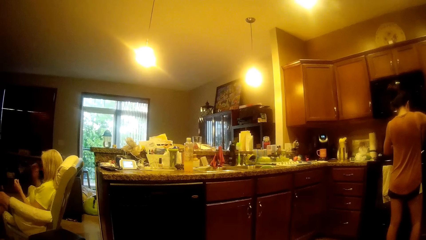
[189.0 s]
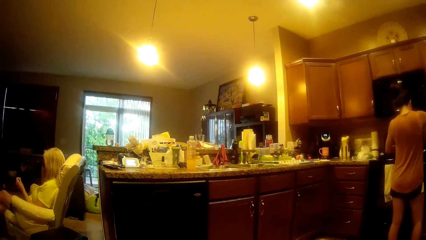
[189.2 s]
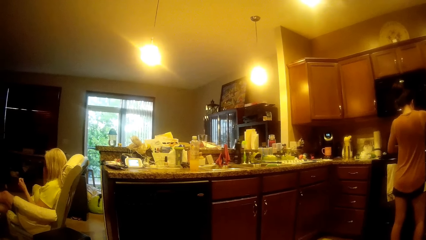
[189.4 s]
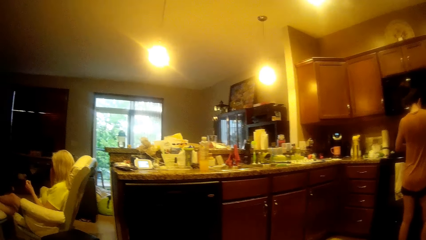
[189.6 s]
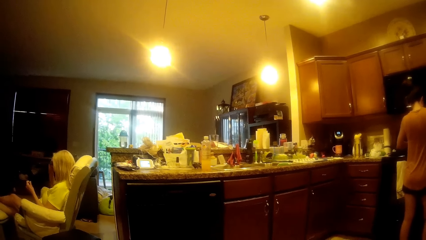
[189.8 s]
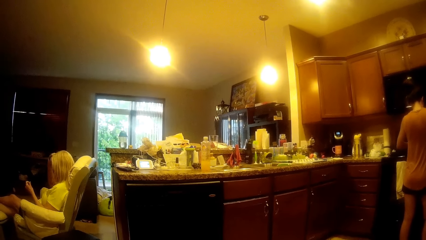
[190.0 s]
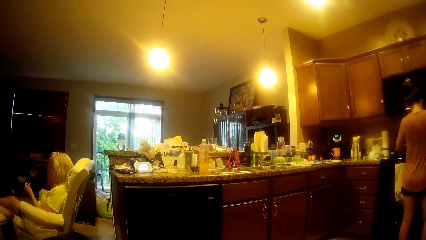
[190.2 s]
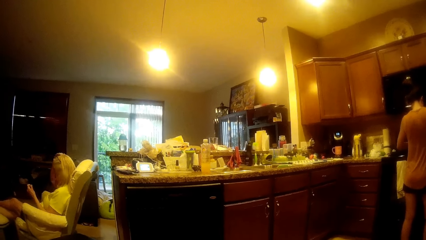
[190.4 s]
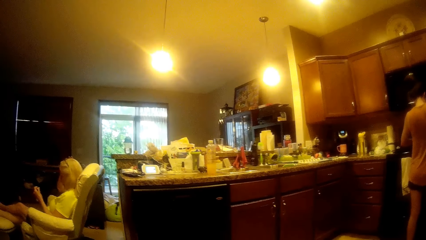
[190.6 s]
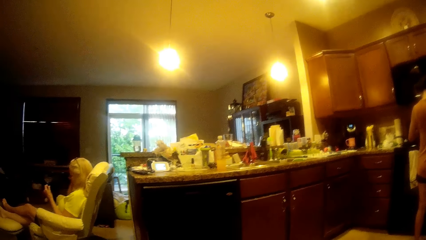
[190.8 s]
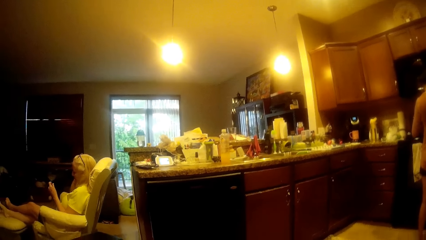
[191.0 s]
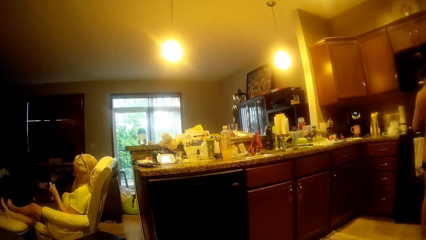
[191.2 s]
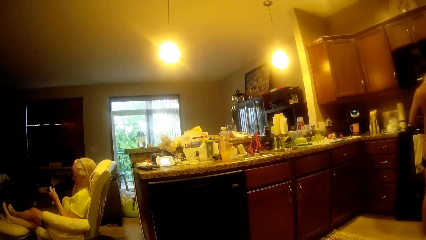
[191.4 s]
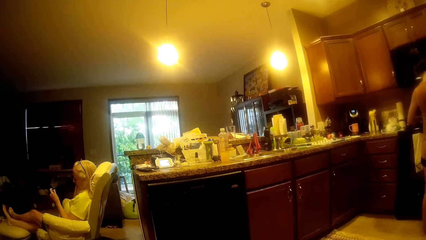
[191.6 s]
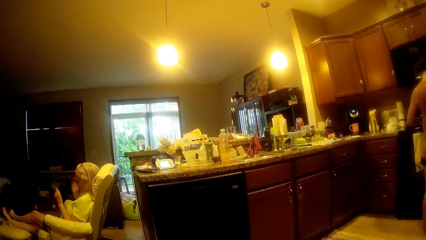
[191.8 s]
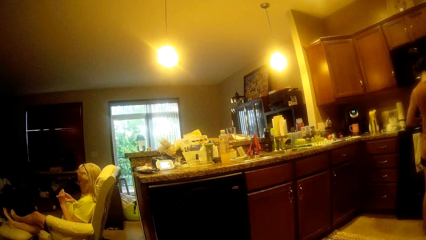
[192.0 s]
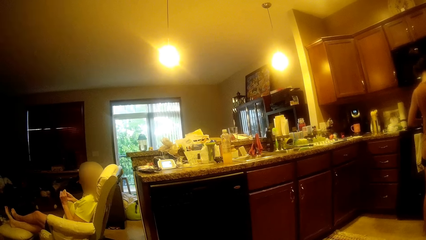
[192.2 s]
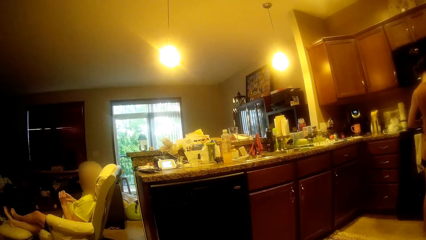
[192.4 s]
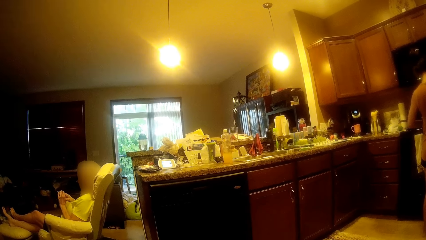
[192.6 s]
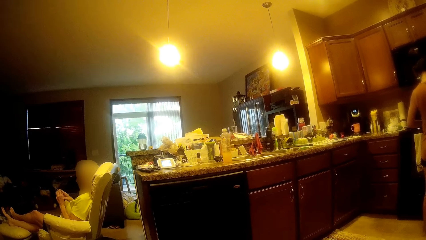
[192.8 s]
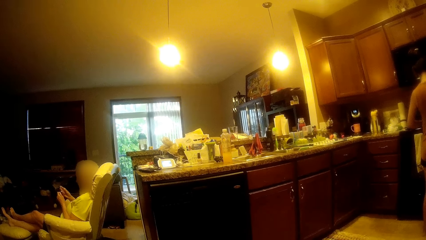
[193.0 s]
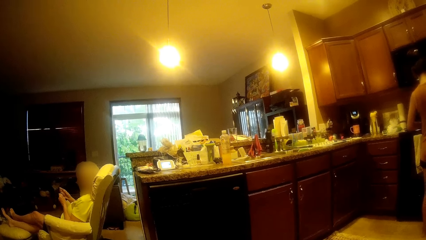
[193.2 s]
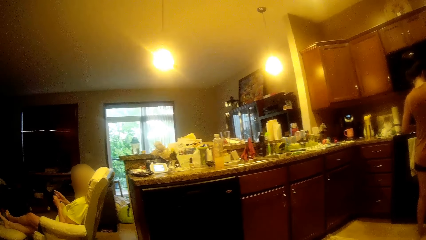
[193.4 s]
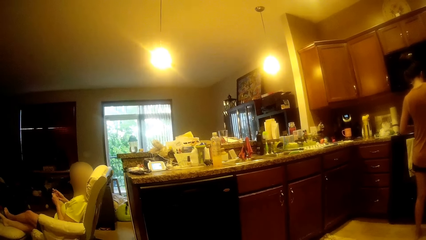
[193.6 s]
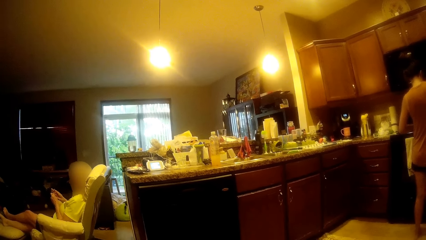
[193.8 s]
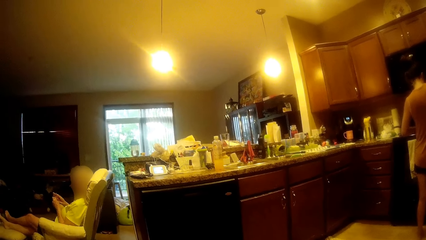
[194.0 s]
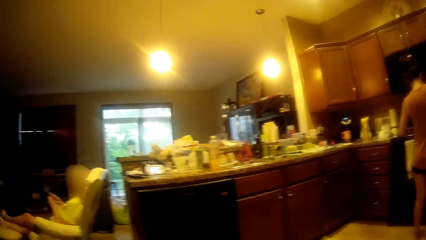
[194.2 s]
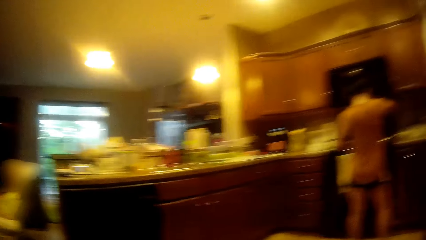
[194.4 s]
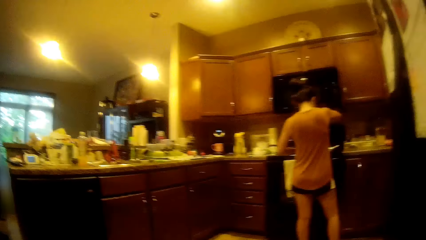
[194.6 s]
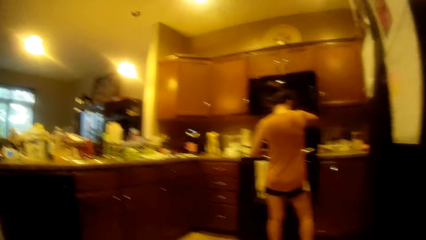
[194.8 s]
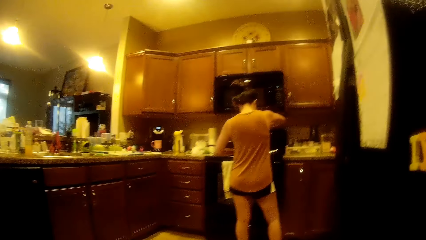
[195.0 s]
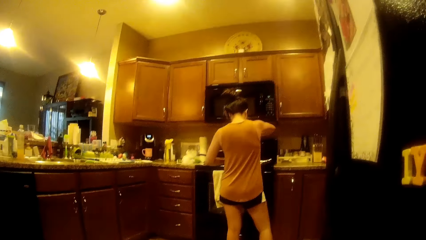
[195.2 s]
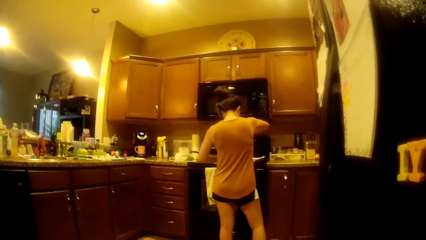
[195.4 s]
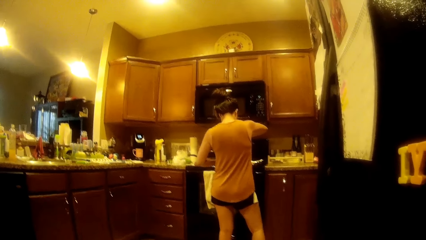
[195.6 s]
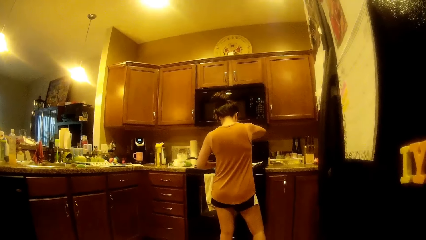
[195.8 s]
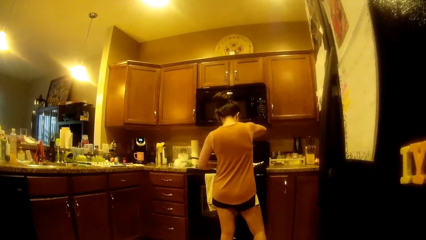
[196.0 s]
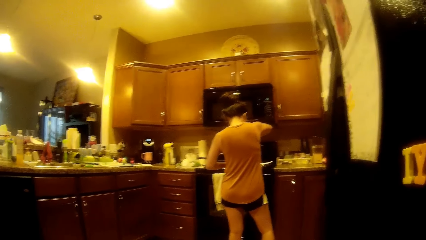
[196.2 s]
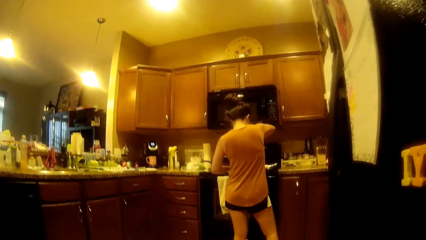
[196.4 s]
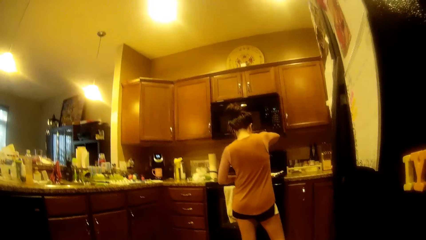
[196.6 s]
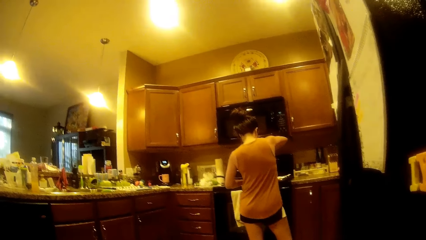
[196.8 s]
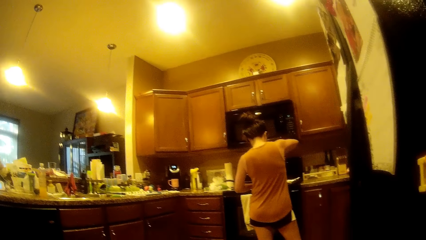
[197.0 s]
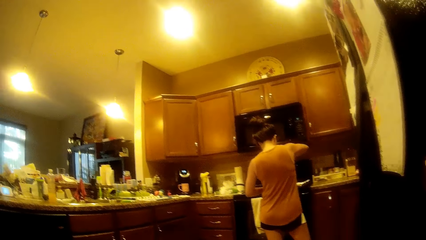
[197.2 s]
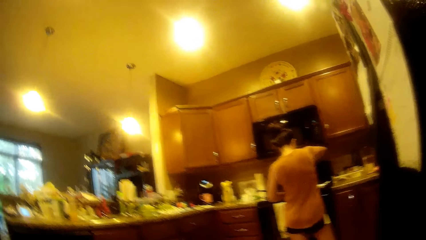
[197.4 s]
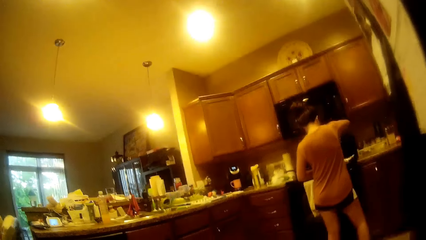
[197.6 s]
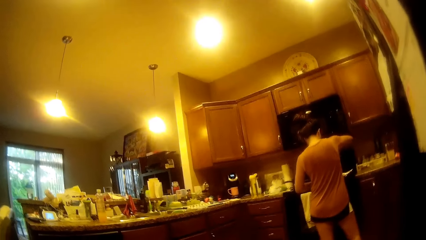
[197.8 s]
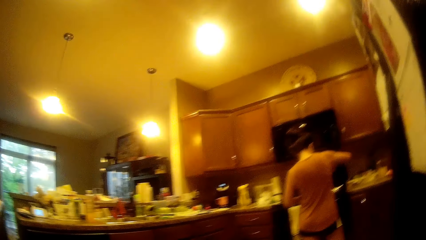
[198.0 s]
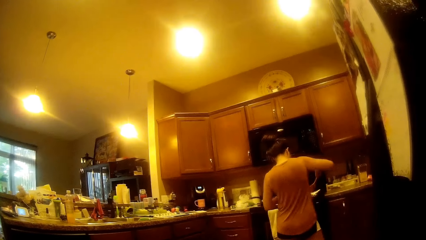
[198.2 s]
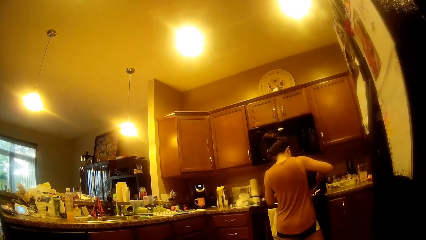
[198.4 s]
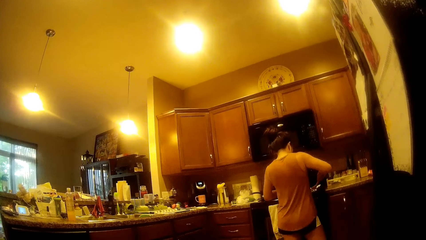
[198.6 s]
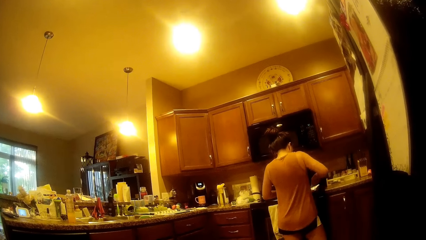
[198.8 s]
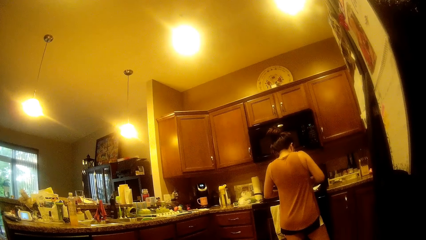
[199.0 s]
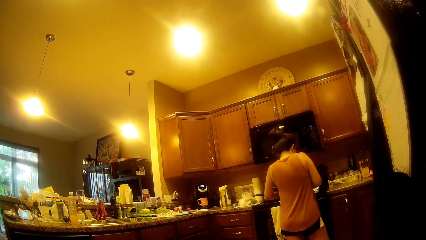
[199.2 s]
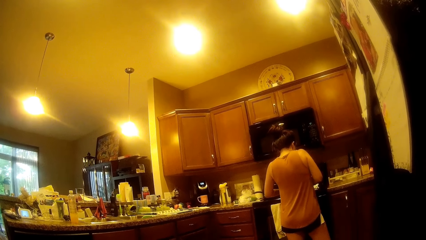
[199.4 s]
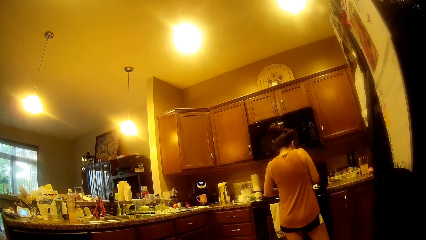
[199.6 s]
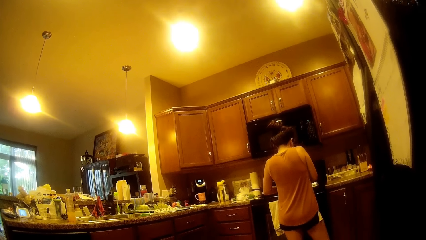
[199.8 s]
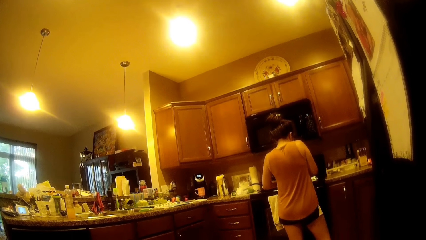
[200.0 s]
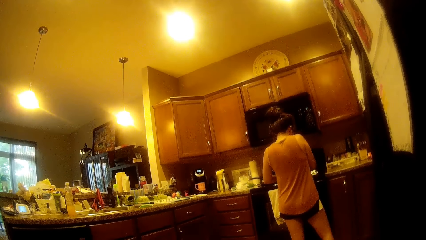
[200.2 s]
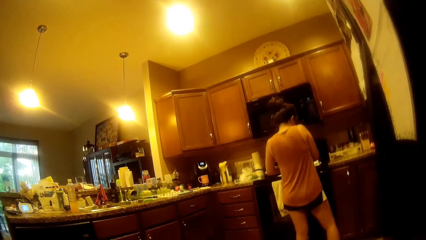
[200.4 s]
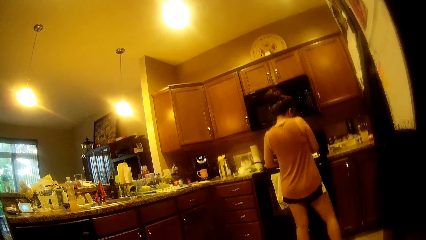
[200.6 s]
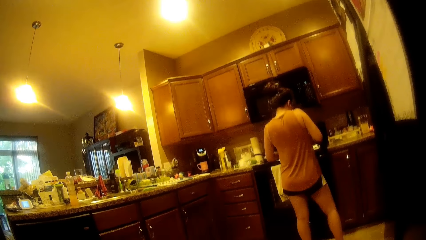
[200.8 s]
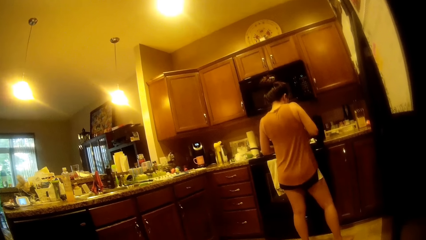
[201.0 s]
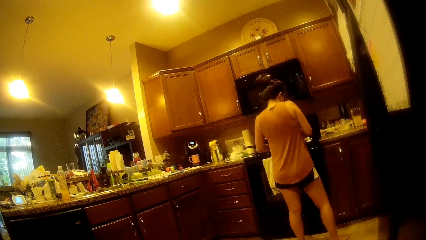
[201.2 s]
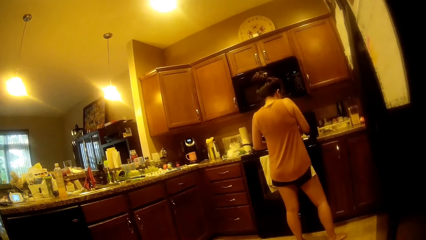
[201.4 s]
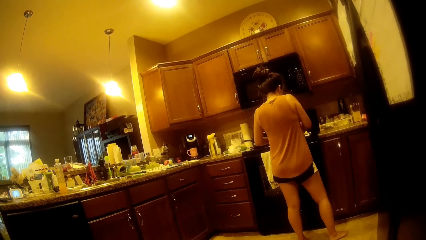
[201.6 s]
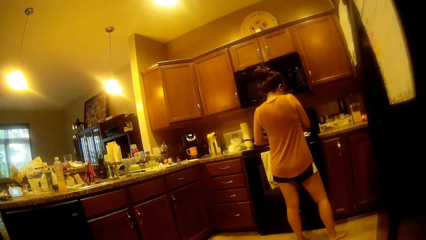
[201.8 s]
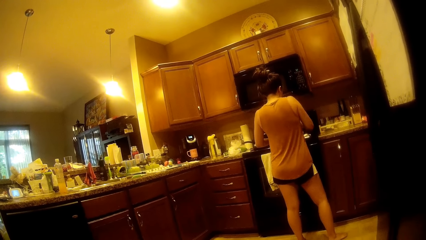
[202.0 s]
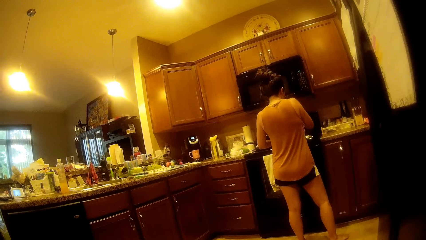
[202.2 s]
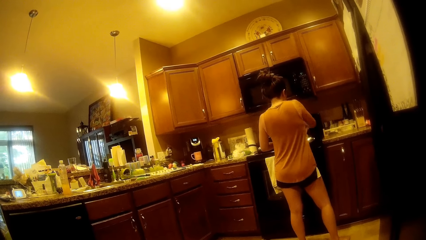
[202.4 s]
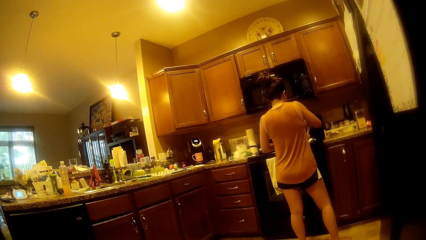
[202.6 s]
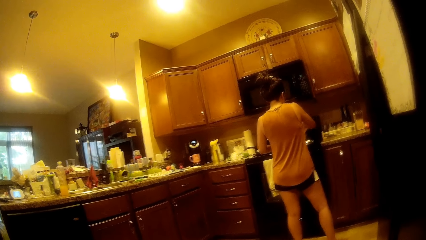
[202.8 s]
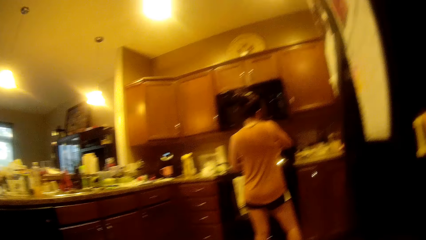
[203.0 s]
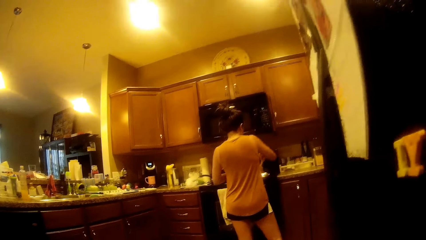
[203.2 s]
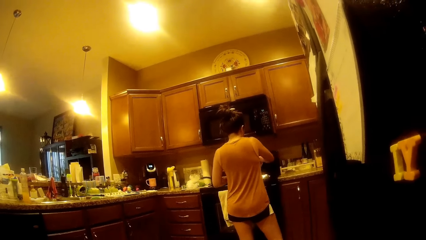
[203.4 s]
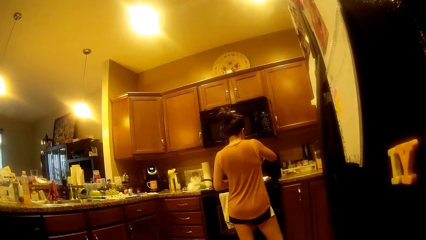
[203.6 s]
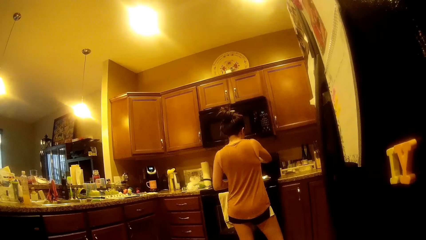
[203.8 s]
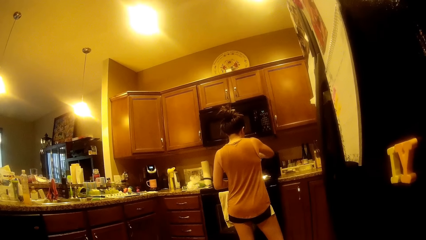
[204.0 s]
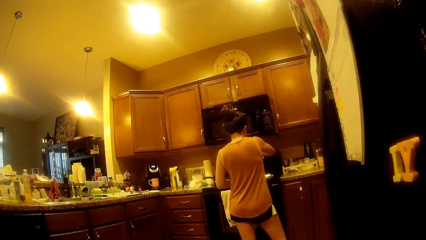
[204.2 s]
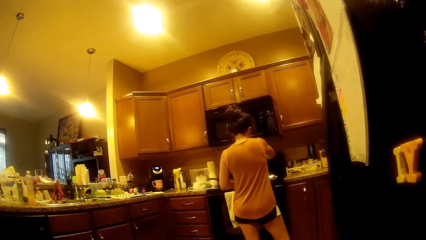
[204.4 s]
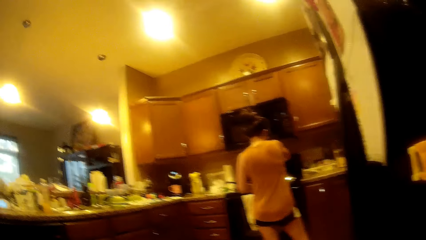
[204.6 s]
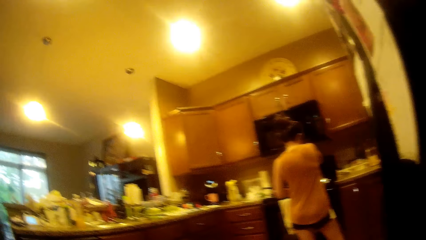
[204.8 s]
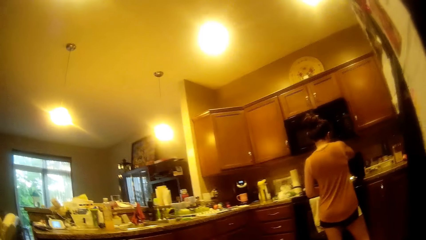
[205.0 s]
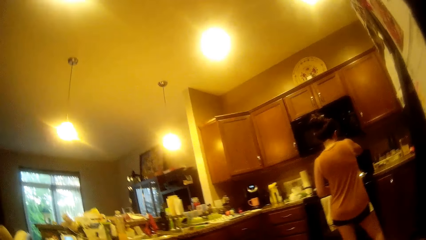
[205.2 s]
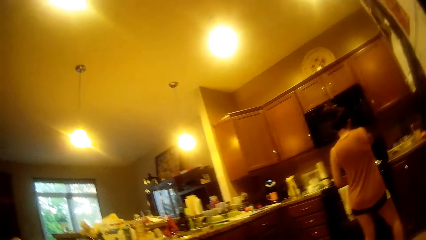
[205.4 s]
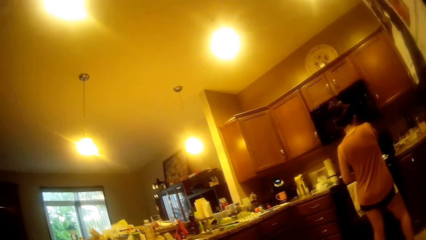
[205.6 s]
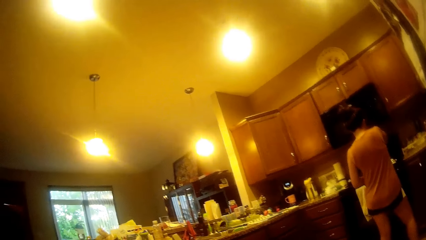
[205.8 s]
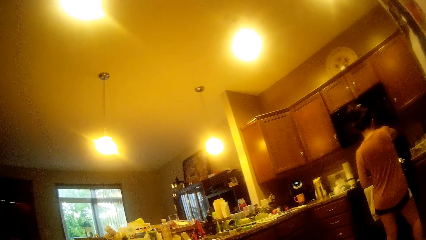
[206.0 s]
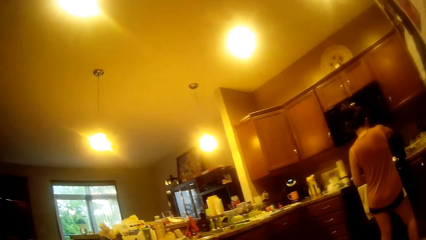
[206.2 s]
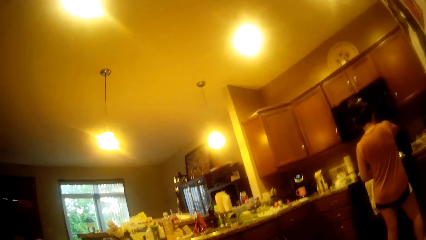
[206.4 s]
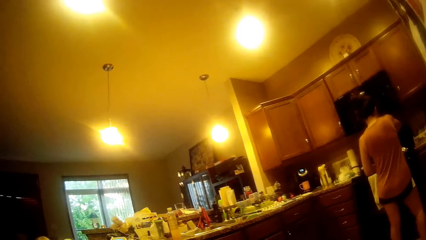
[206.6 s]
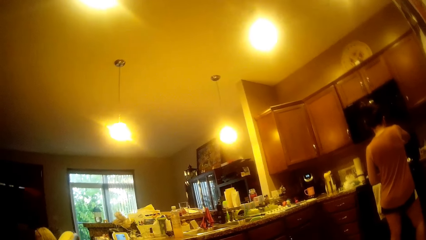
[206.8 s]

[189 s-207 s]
The woman raises a pair of glasses on her face to her head with her right hand. The other woman fiddles with the nail clipper in both hands. The first woman mixes batter on the oven tray on the gas cooker with a wooden spoon in her right hand. The first woman interacts with the camera wearer.
